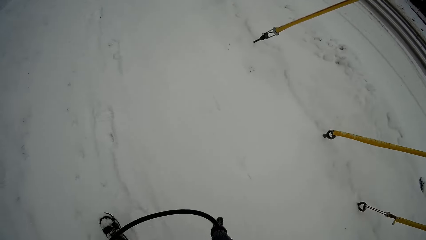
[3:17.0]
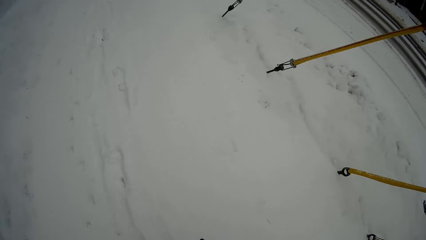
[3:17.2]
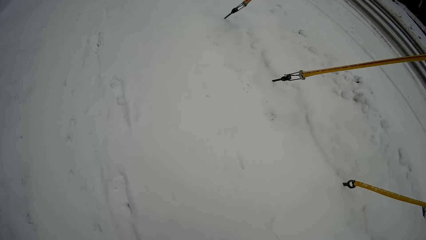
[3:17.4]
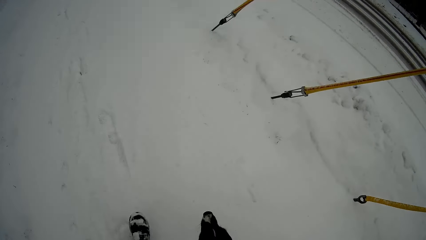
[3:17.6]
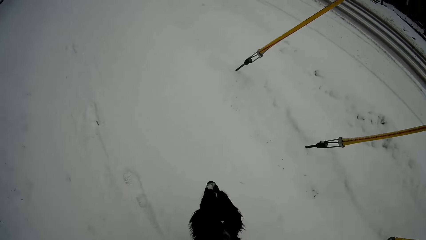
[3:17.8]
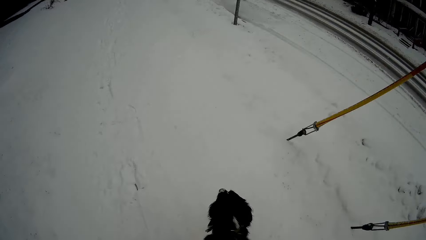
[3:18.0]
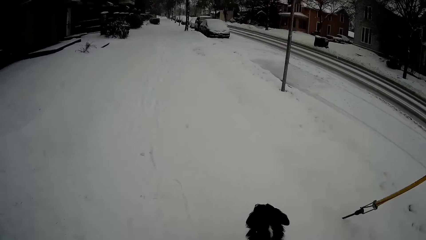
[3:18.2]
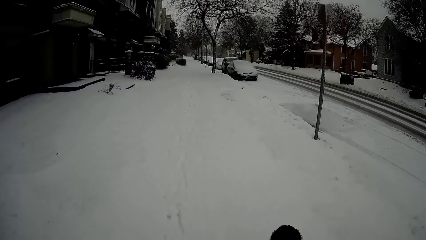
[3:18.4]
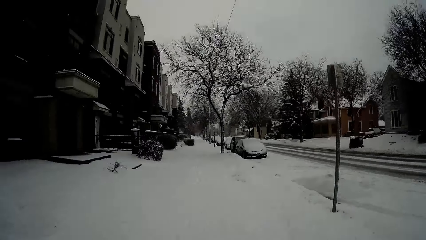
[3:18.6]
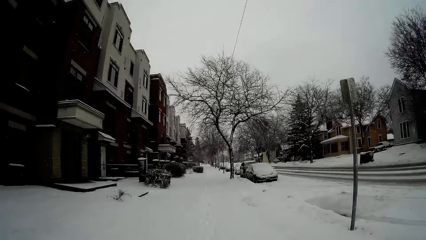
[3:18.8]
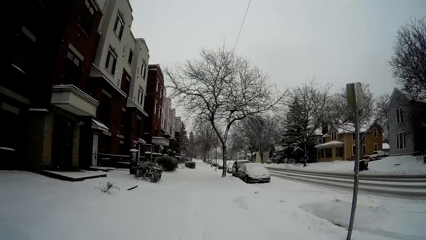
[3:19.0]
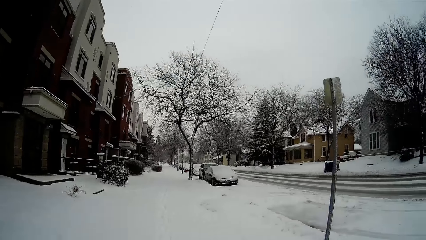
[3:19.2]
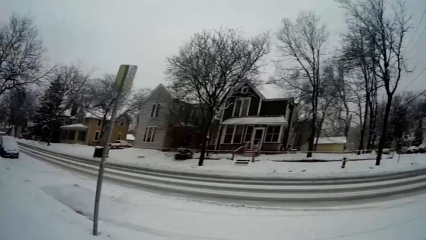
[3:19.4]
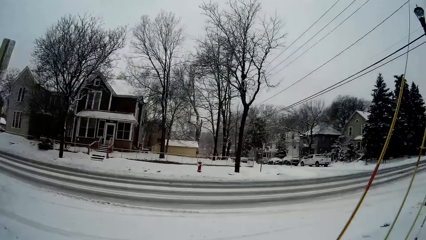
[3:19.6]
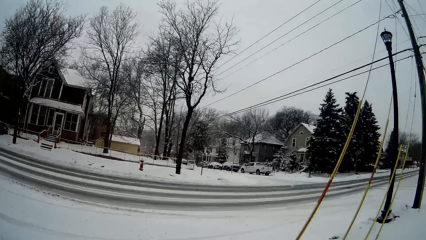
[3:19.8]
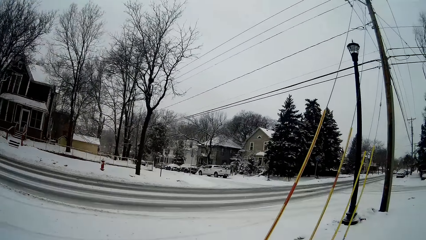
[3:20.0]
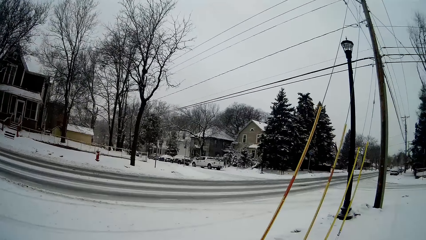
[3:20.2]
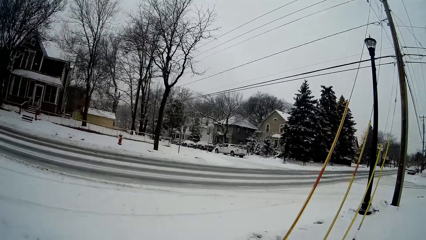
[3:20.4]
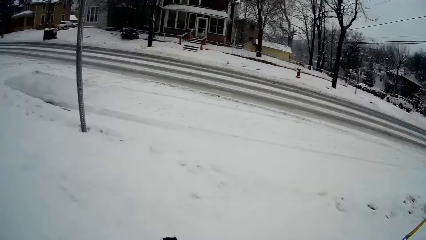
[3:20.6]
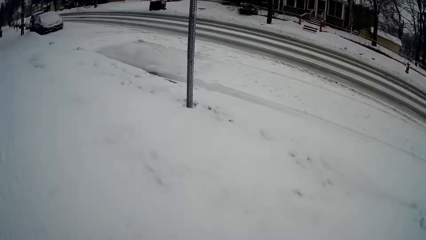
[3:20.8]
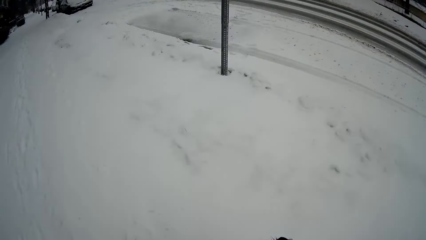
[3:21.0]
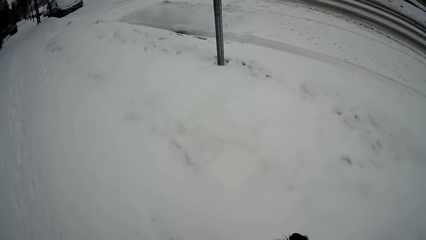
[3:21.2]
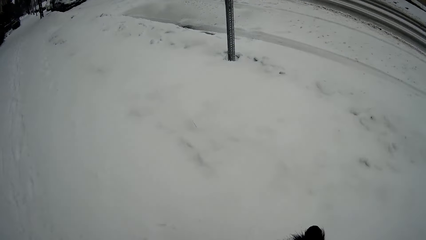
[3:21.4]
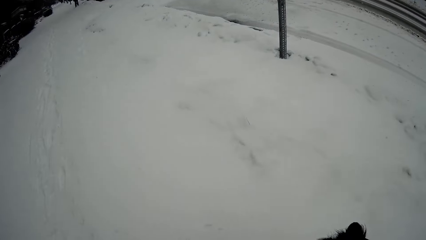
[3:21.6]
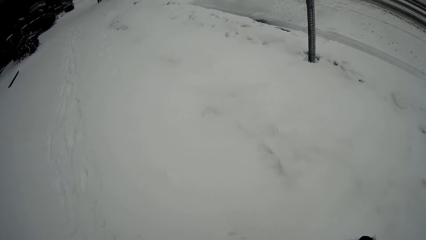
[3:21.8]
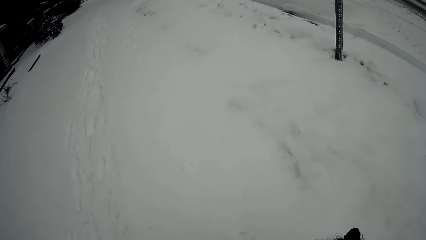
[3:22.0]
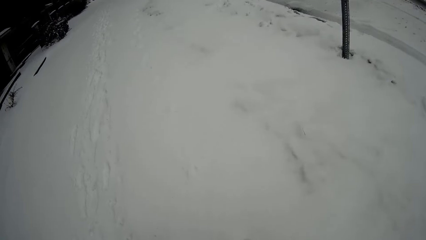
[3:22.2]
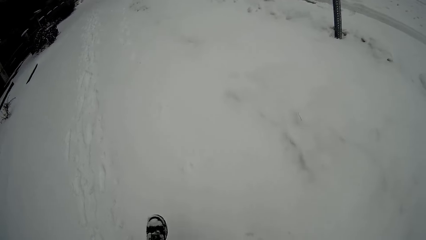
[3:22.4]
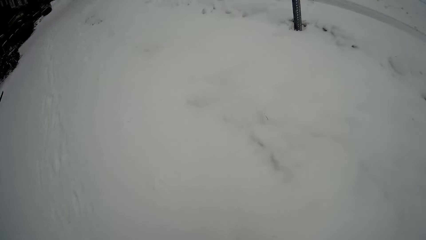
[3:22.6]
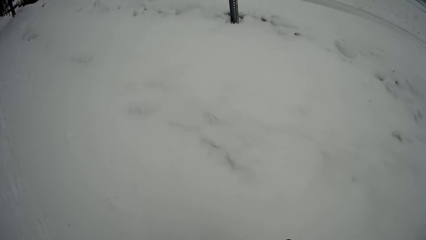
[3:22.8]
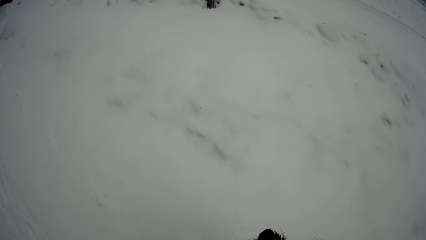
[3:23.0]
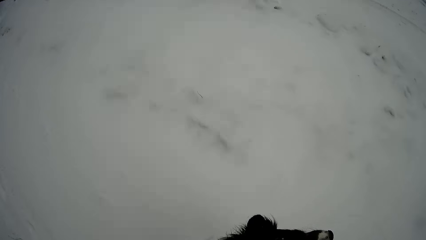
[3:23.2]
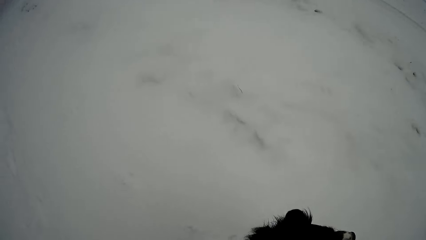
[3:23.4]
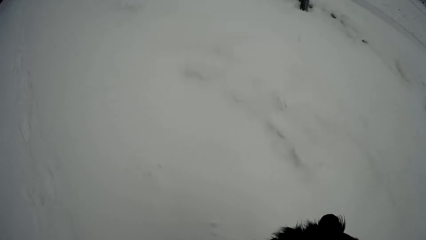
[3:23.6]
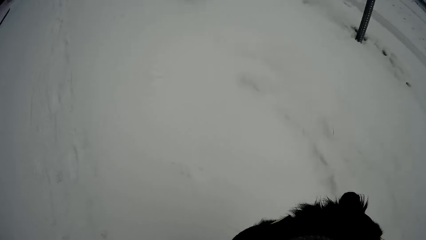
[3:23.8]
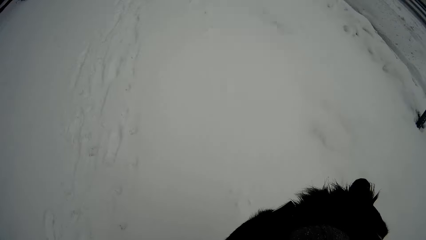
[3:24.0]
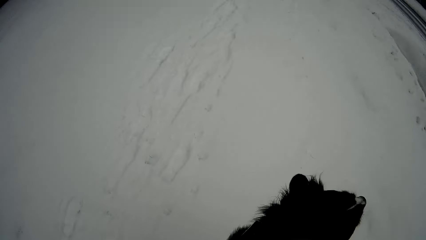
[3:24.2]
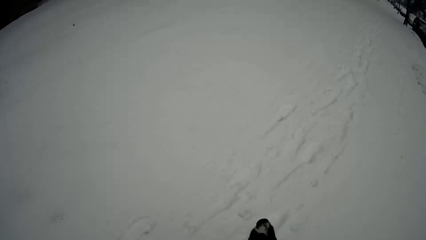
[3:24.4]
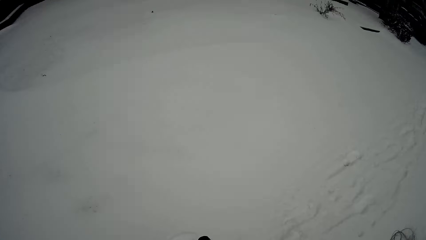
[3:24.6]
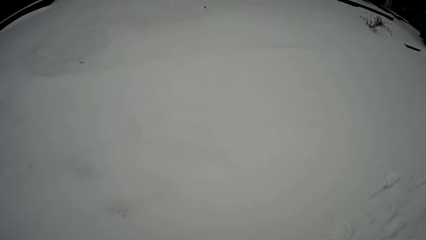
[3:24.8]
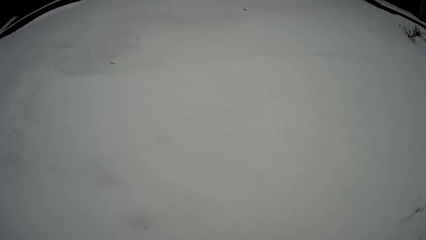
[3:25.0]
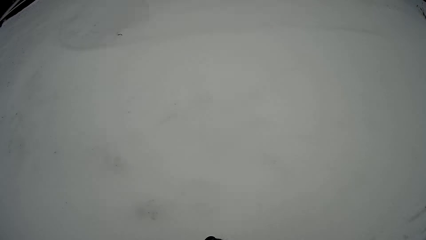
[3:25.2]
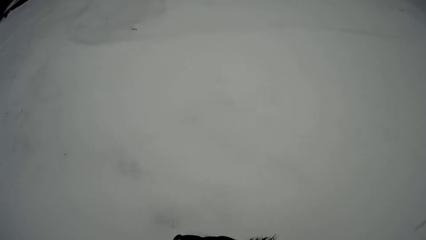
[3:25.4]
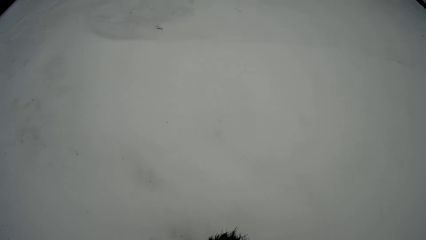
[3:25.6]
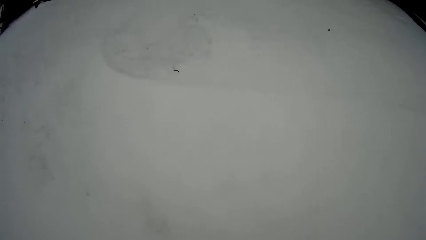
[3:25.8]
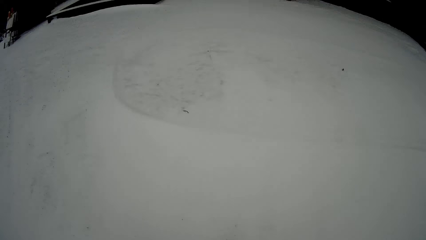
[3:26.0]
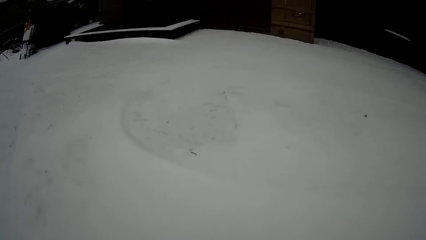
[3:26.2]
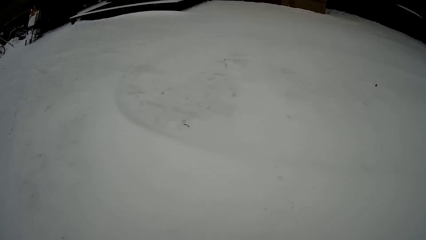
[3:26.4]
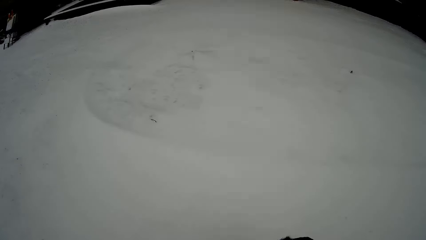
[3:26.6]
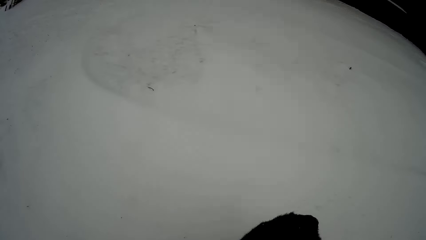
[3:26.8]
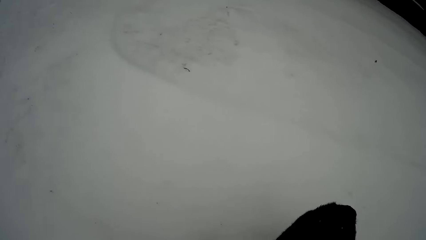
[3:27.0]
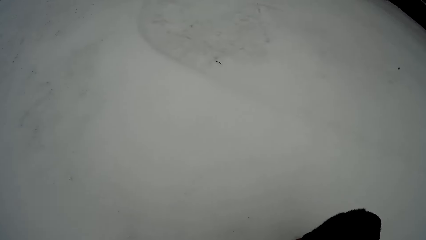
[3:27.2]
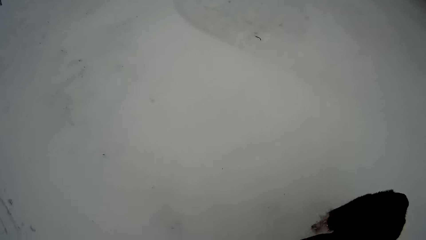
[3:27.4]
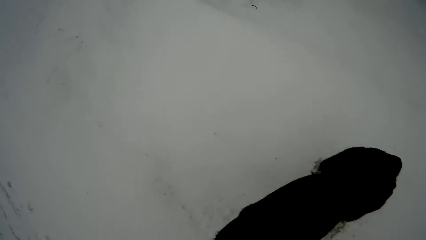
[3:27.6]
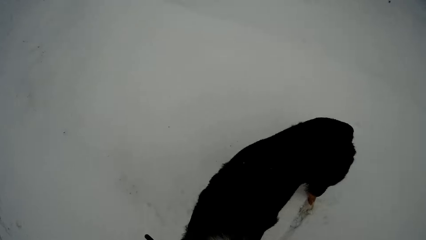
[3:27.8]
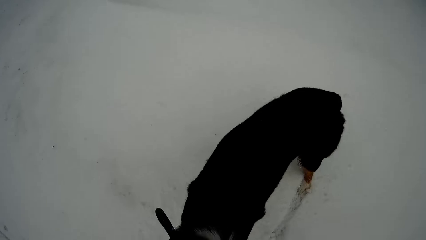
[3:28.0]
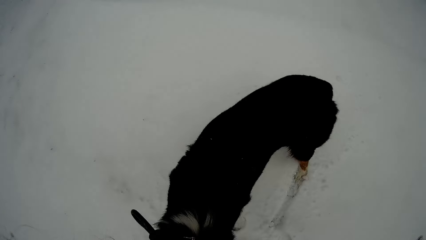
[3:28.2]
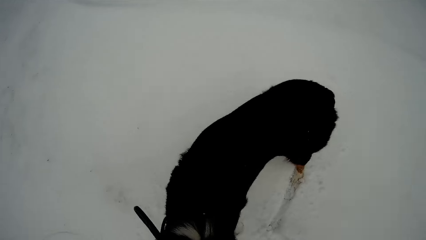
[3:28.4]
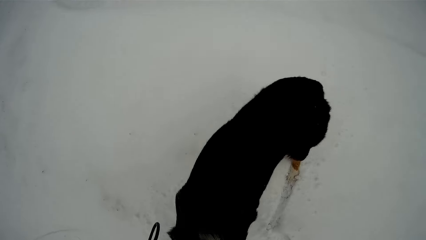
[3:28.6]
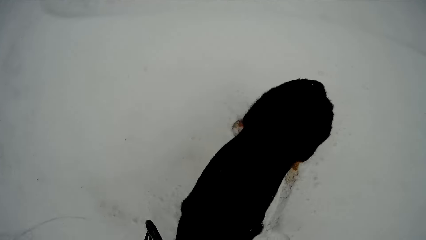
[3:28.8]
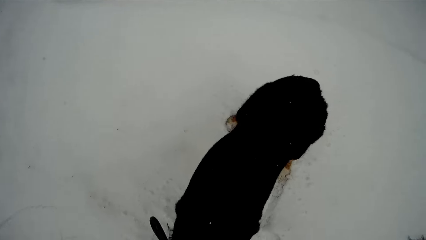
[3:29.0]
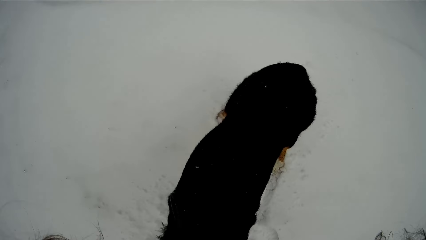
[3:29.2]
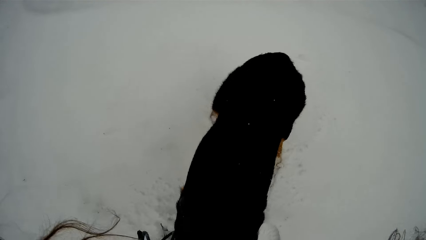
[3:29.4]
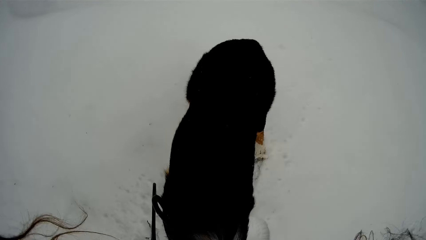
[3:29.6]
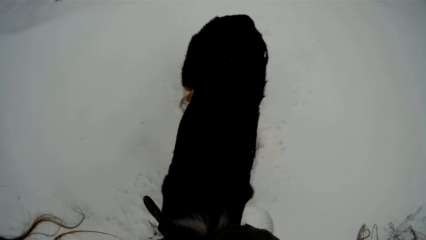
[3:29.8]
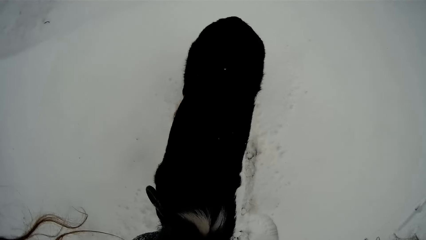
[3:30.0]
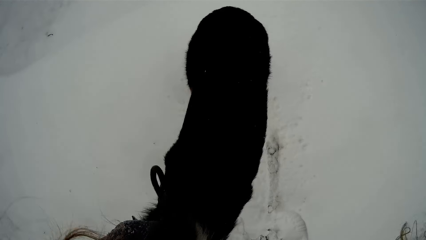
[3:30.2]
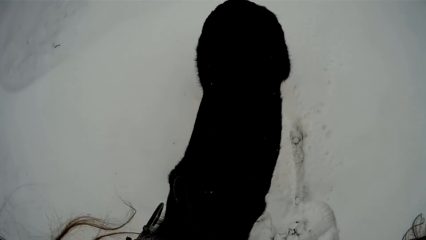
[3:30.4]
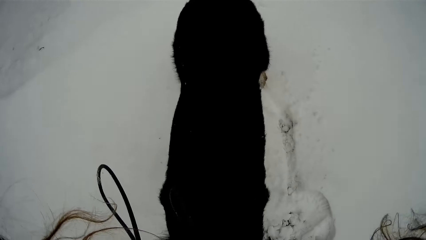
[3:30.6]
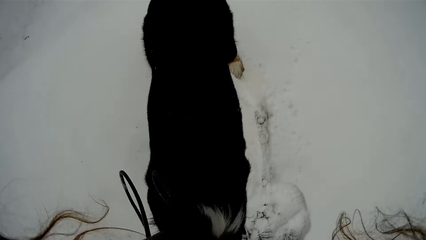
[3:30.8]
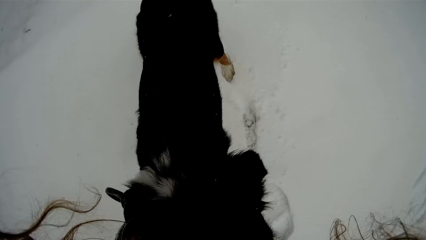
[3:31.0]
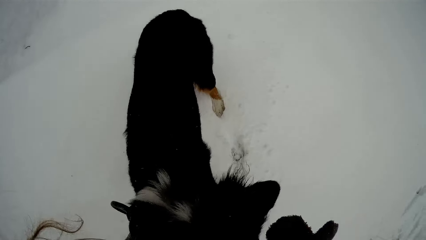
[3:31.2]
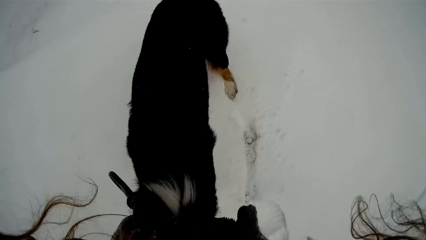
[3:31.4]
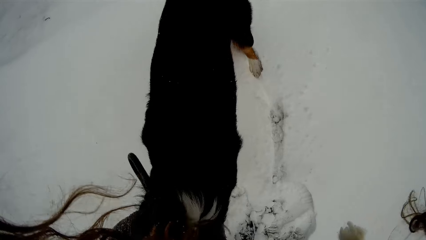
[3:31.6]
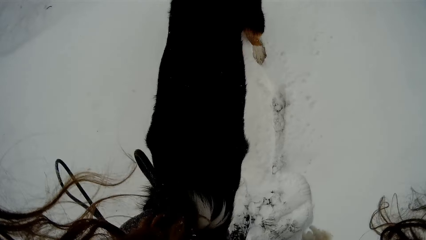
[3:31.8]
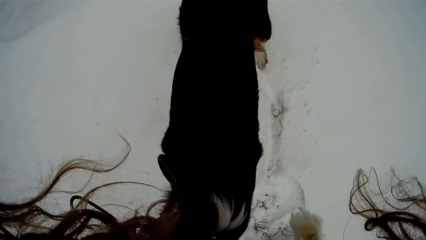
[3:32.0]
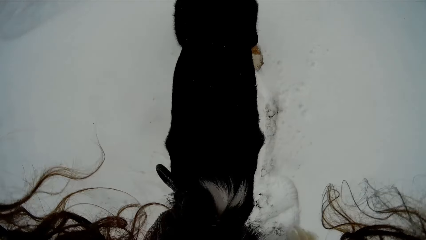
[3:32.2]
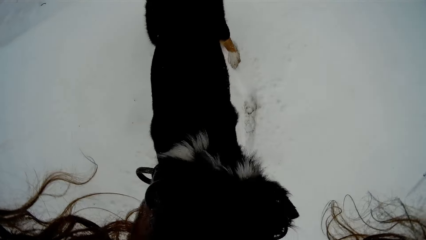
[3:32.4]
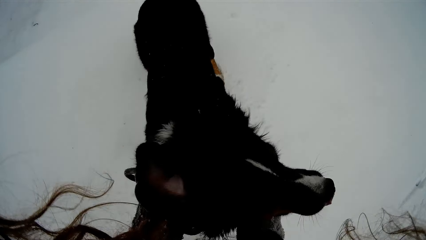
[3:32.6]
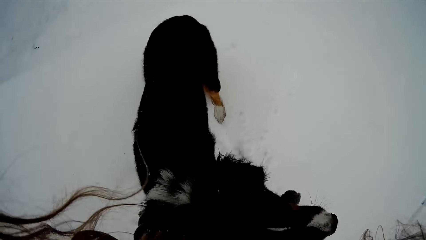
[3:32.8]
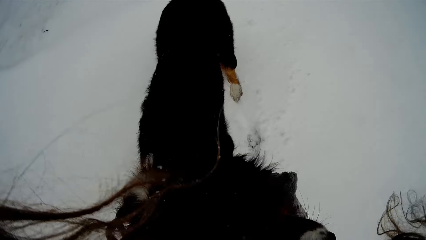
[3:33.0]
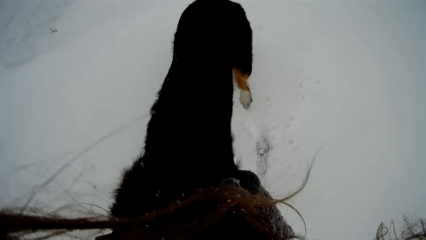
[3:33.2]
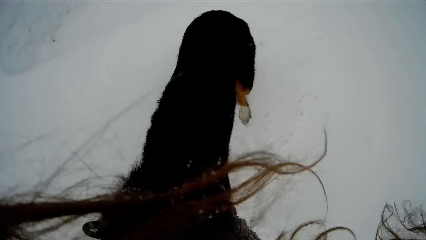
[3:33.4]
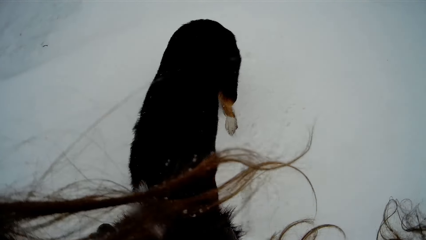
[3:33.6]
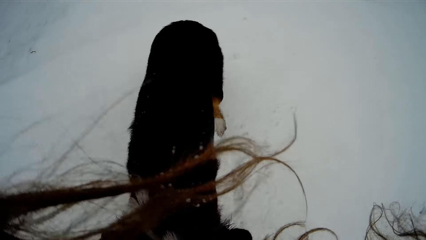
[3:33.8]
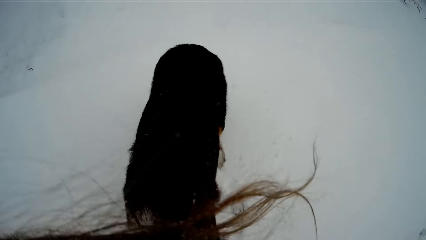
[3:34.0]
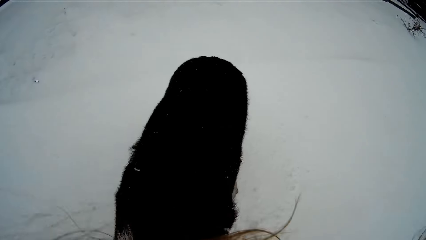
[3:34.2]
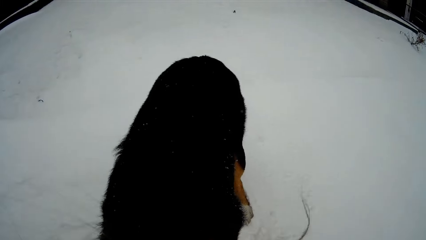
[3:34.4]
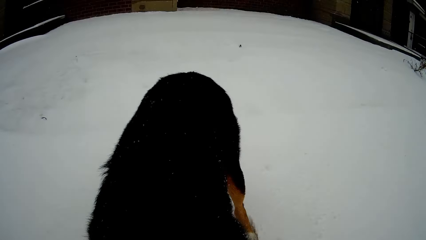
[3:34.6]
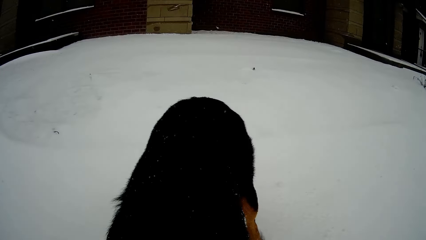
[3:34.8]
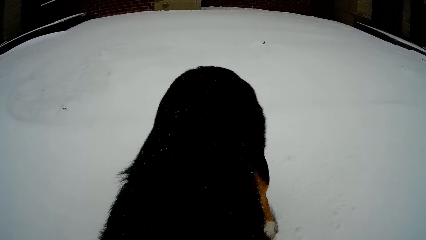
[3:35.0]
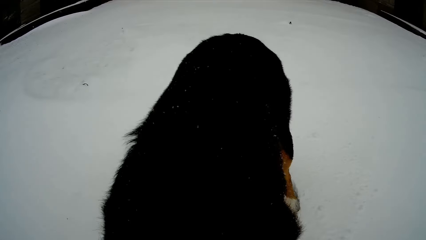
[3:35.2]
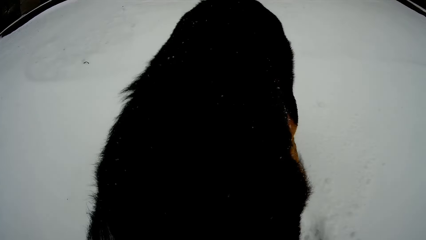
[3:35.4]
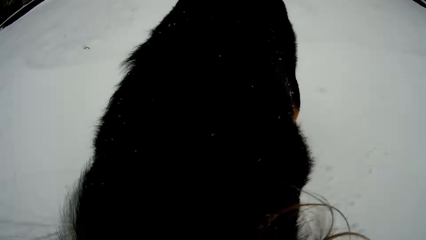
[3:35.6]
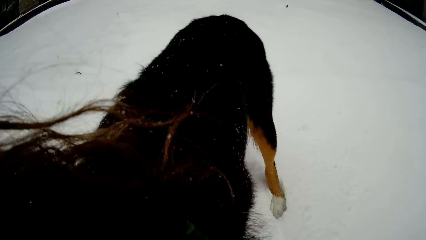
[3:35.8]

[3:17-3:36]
The camera wearer walks the dog on a leash. They turn around. They bend down. They adjust the leash on the dog. They adjust the dog collar of the dog with both hands.
